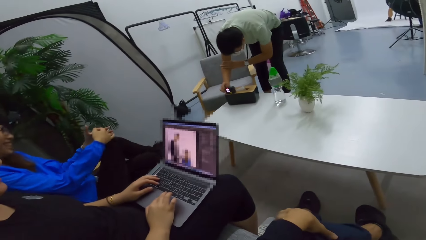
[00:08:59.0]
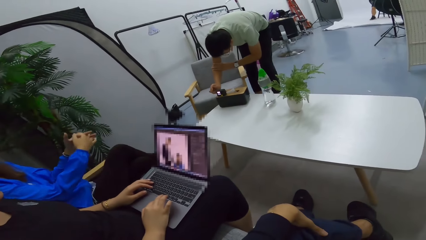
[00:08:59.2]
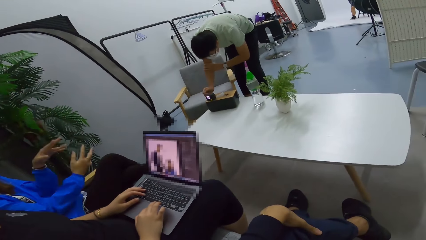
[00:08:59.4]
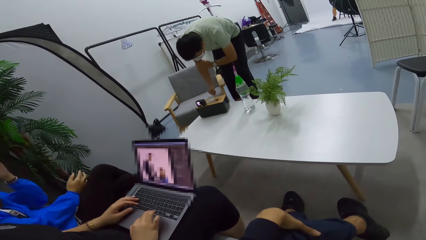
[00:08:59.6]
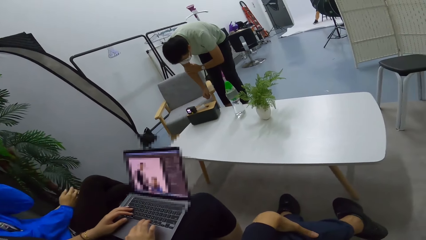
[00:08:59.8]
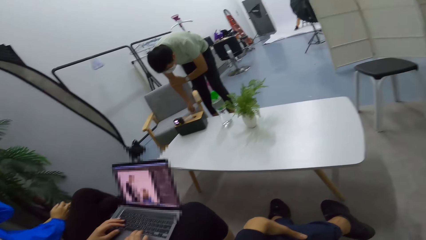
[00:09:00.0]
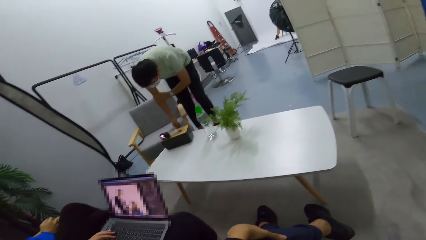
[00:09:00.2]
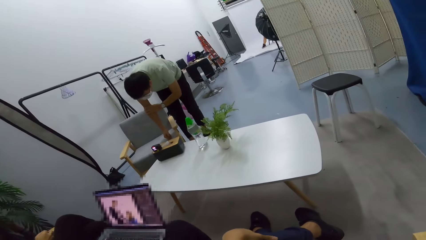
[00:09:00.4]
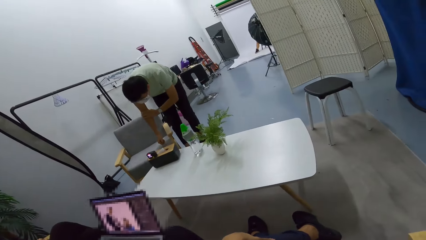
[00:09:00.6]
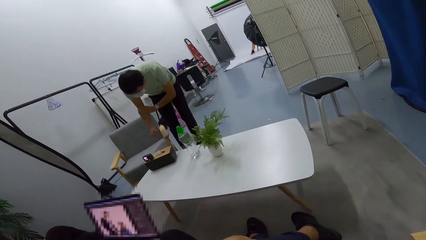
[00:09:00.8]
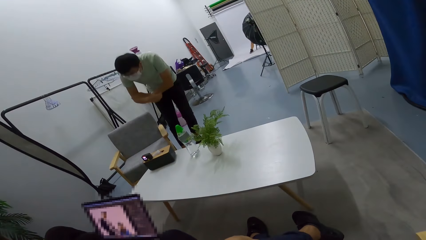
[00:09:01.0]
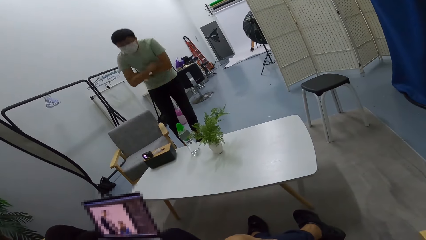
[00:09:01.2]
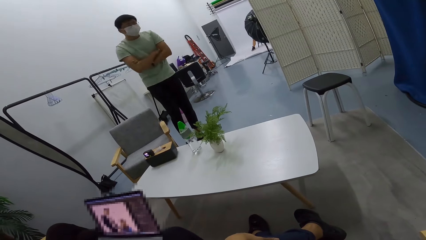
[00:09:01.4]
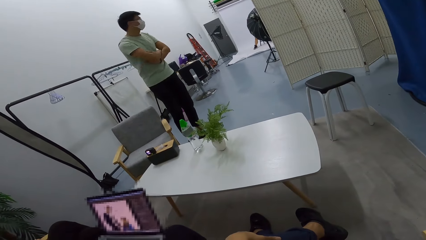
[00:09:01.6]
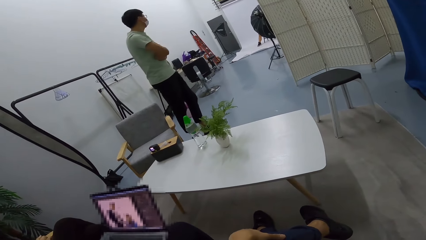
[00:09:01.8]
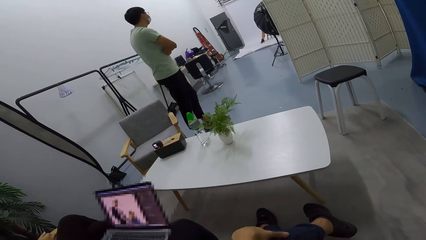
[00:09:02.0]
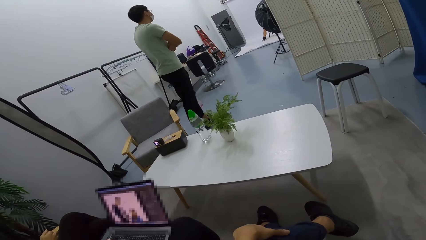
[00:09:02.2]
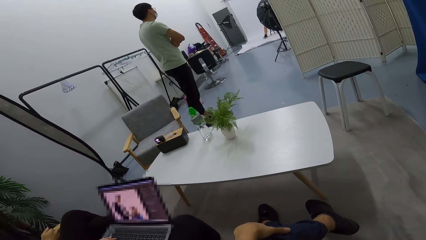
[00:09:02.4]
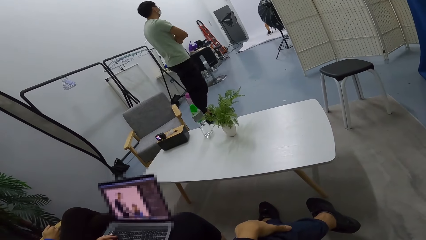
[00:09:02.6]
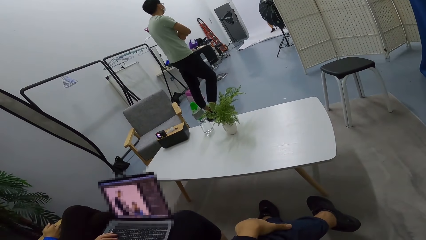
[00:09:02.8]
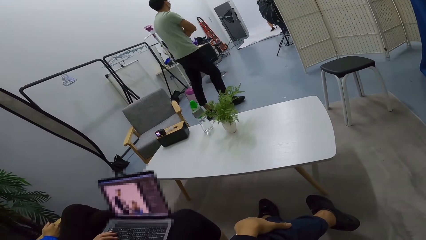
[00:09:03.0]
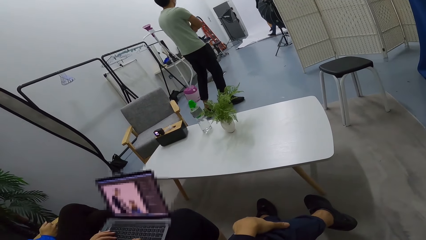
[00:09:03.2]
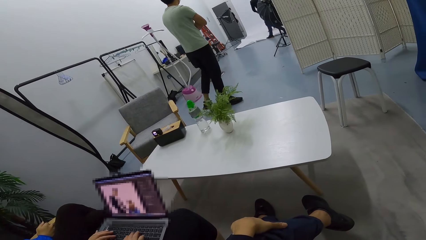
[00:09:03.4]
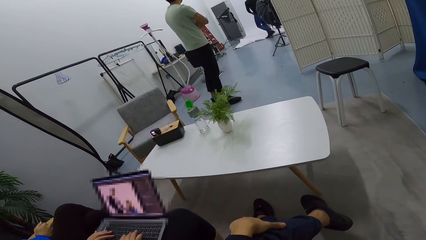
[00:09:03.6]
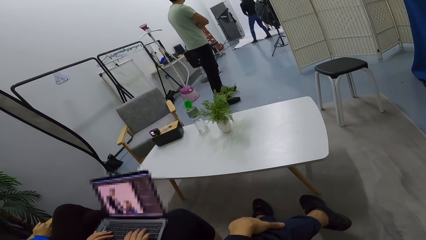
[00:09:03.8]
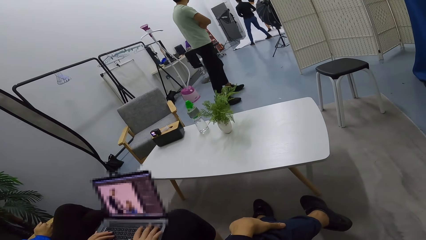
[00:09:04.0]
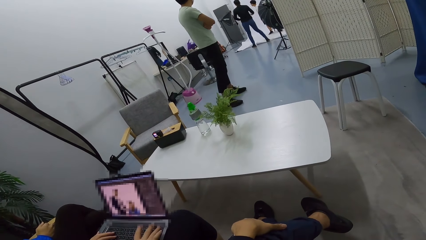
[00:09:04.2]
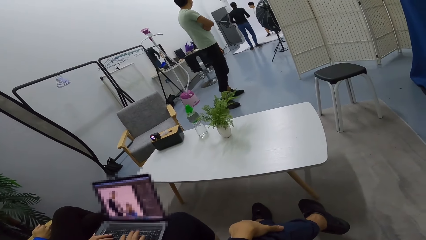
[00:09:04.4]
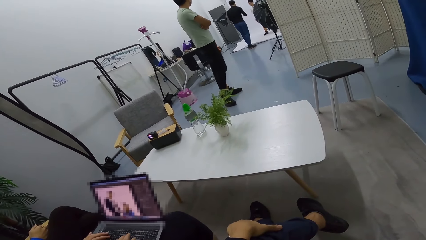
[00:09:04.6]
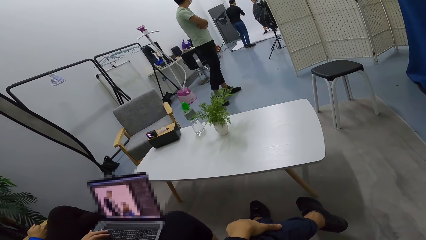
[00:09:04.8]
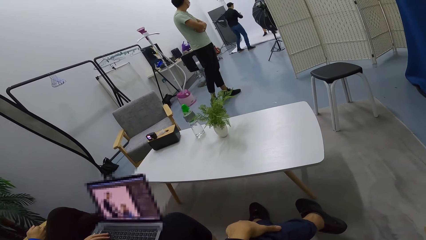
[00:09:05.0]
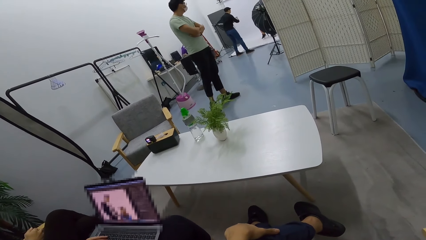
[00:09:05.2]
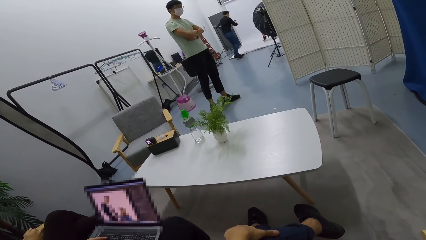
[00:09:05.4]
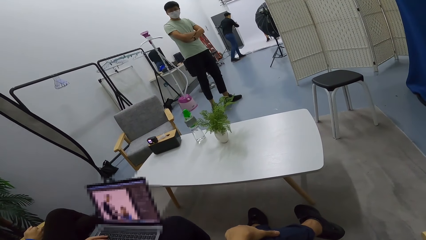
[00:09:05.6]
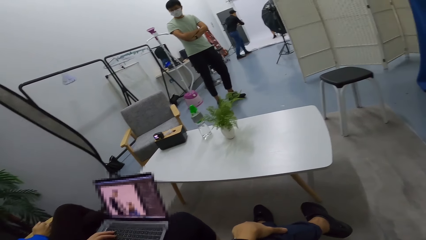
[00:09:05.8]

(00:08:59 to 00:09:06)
The camera wearer looks around.

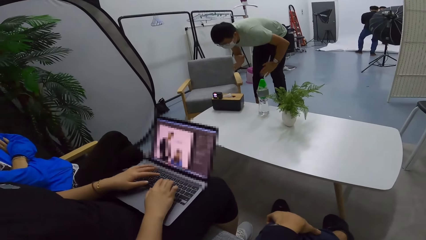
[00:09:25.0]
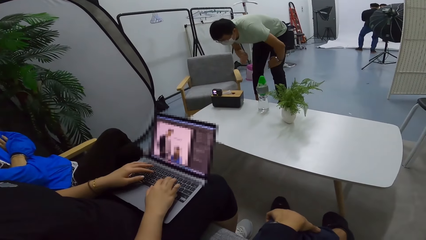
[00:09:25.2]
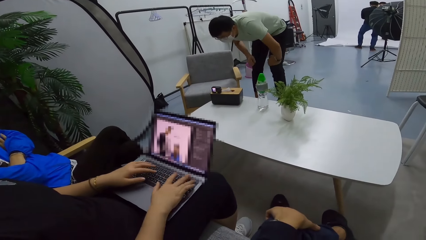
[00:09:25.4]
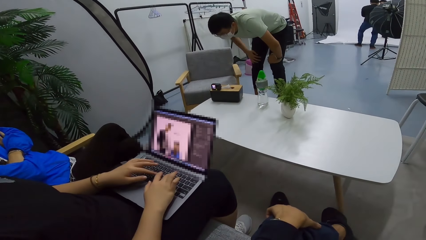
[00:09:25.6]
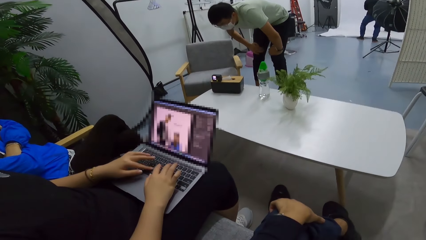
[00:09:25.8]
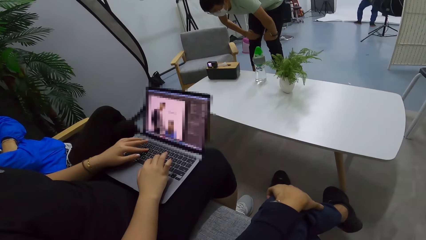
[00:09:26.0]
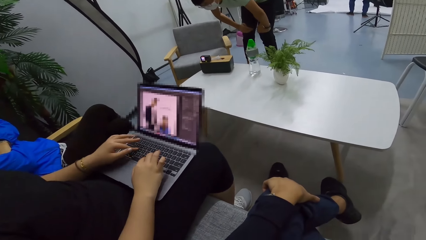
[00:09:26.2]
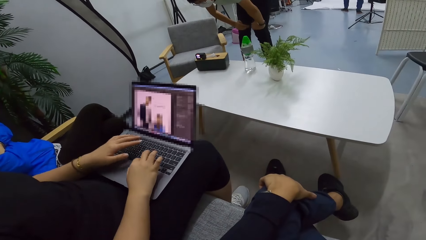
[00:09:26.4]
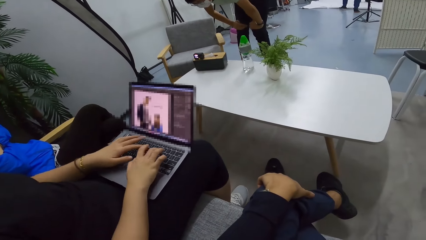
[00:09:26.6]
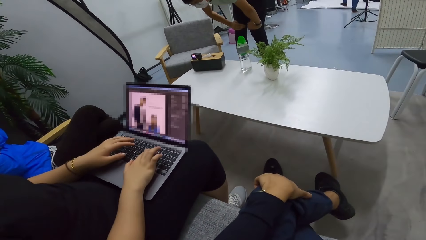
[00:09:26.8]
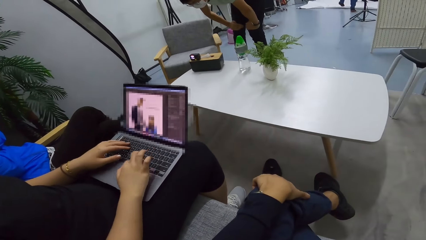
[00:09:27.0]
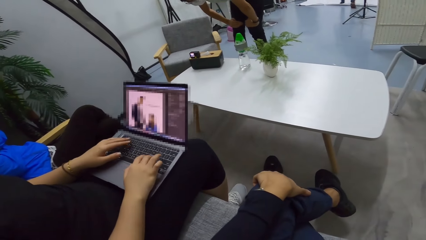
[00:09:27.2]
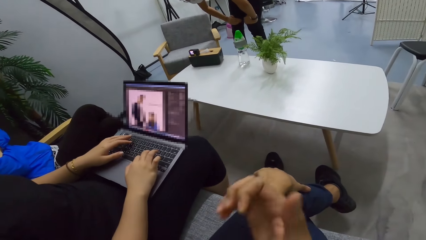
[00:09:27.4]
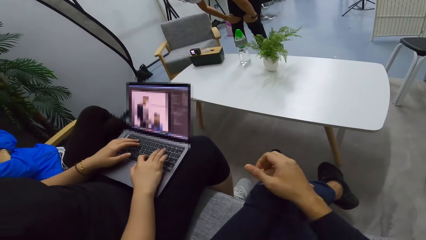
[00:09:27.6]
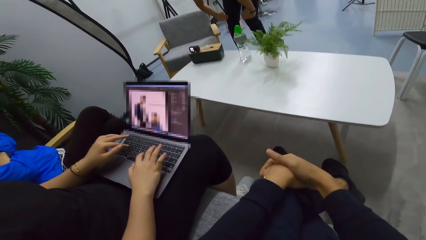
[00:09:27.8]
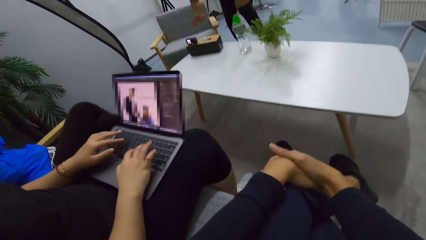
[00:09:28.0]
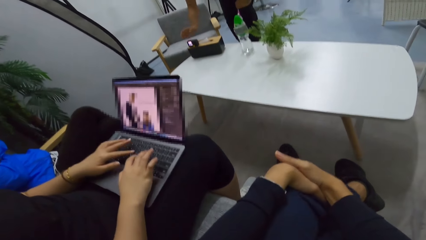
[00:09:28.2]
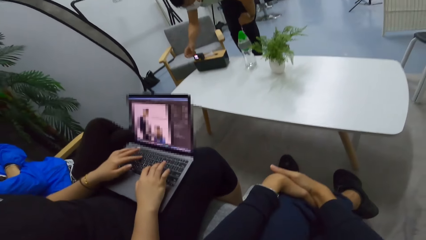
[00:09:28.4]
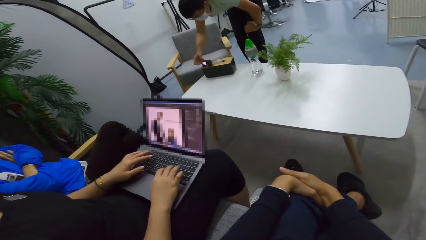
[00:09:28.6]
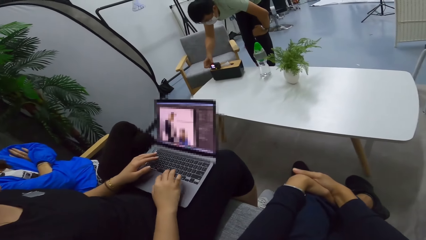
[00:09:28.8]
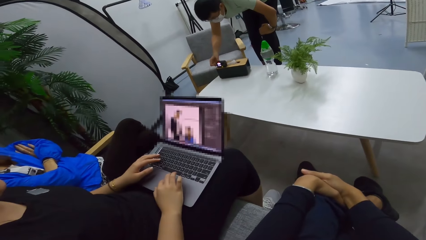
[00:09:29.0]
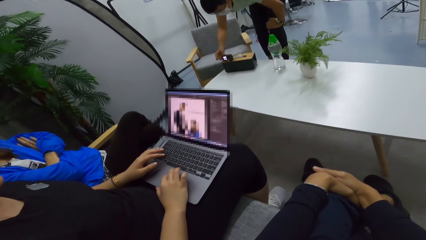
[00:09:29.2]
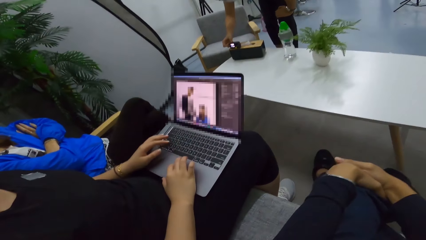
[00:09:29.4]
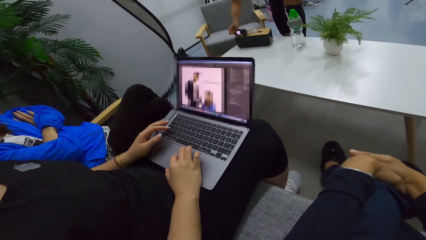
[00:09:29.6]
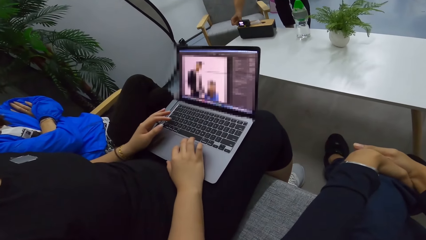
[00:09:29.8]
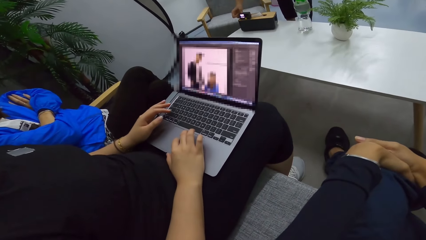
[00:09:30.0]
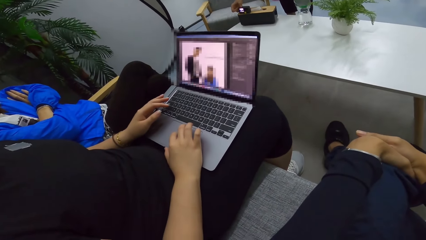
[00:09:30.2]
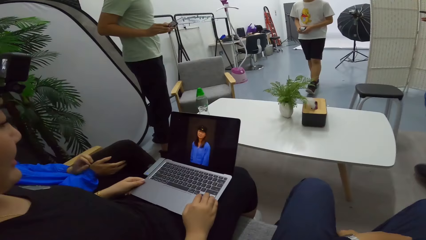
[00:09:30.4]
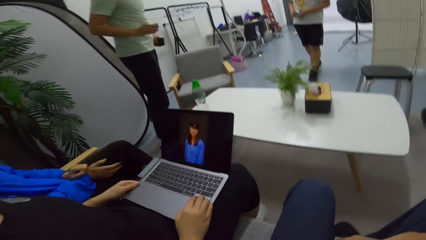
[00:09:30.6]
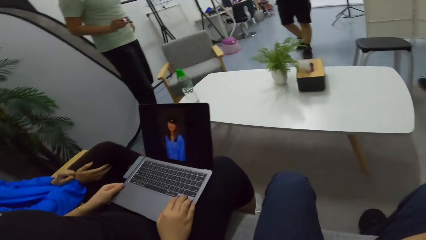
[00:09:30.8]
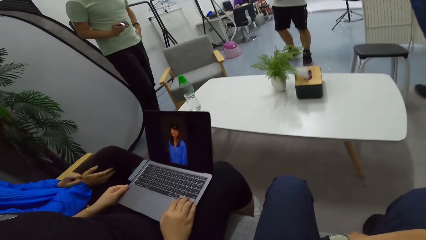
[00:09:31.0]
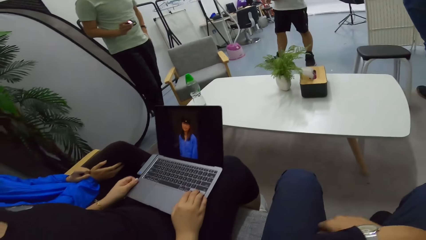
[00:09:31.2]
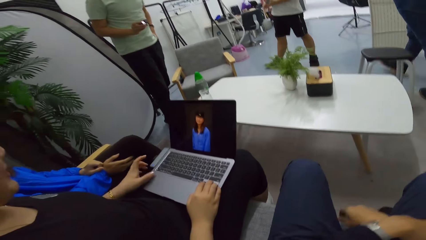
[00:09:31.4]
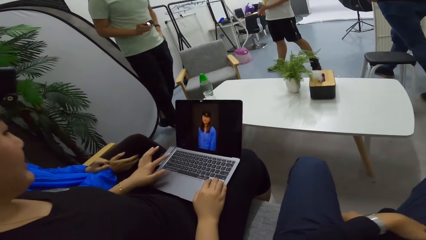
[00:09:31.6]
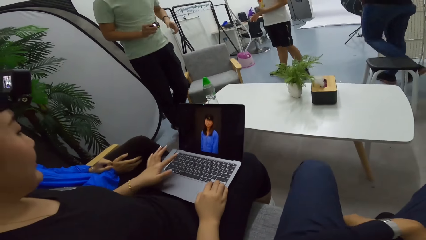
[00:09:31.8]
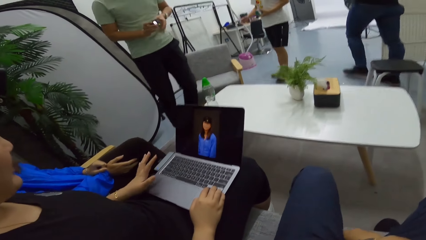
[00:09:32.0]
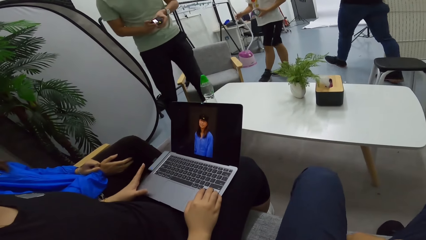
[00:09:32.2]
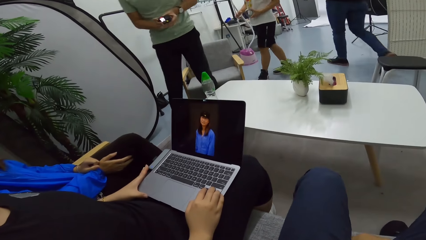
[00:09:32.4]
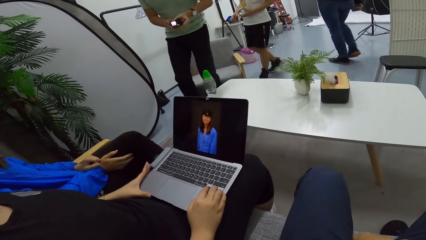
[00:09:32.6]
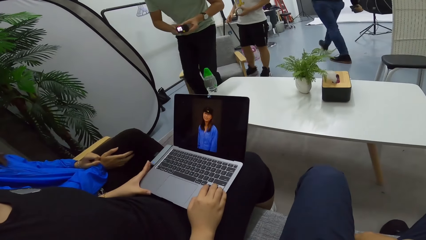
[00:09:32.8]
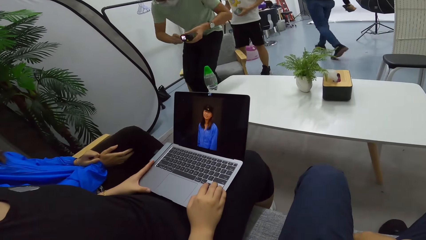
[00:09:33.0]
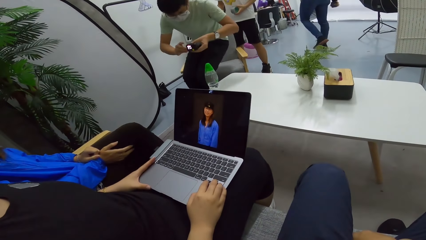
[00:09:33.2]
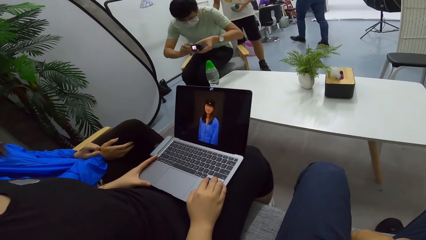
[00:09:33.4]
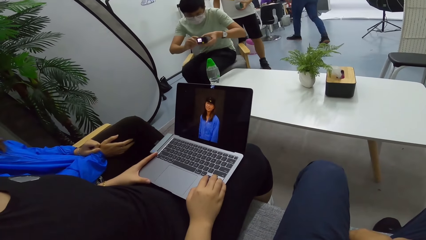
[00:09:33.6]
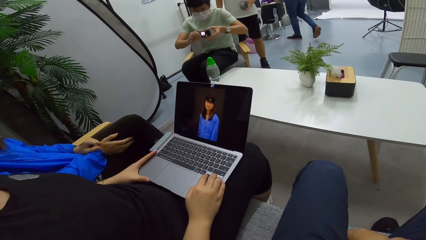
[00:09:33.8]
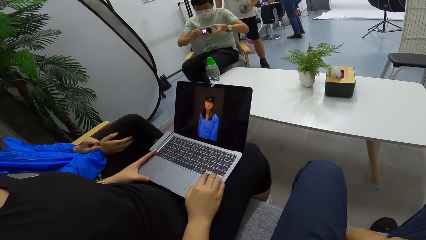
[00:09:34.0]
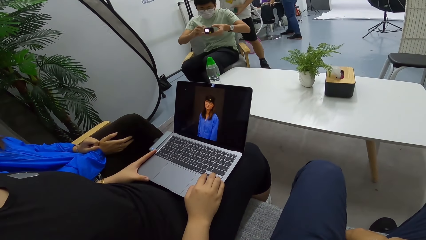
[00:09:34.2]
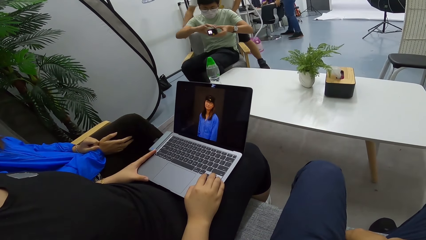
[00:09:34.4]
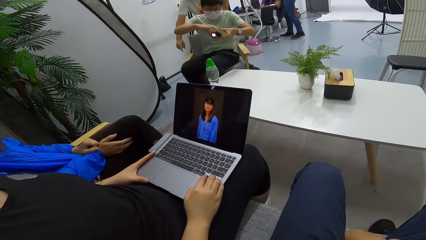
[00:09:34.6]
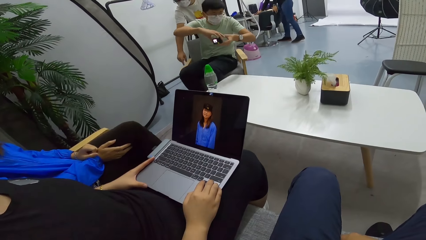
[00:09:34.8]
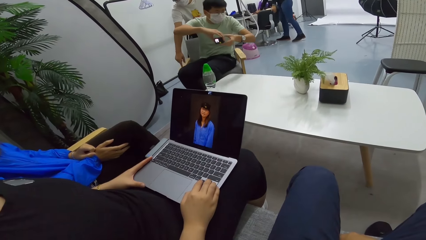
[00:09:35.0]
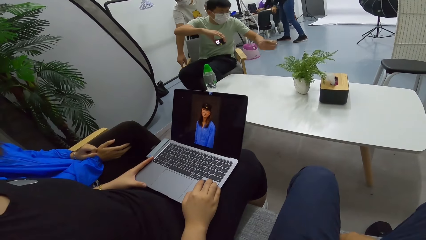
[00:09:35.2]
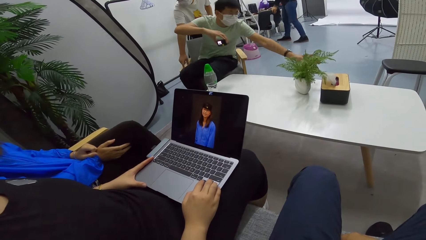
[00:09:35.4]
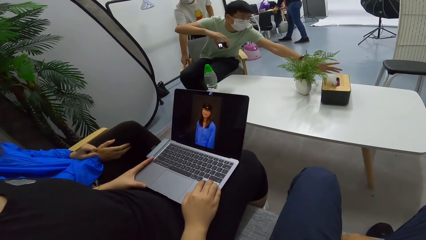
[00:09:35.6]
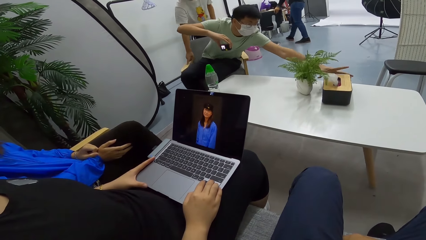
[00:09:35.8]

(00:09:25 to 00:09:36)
The camera wearer looks at the laptop. A person types on her laptop.
